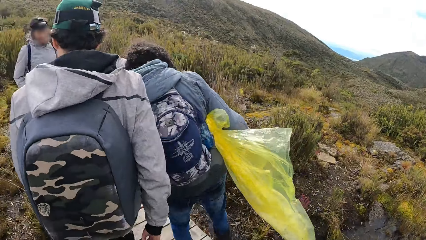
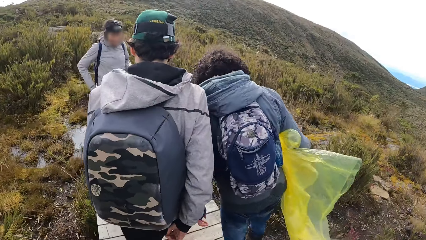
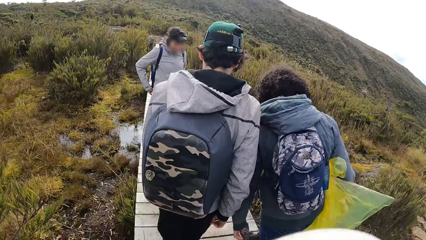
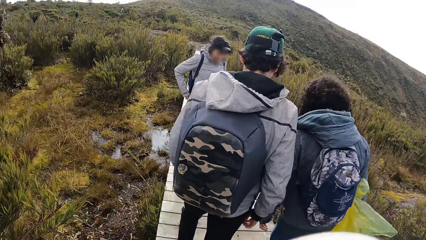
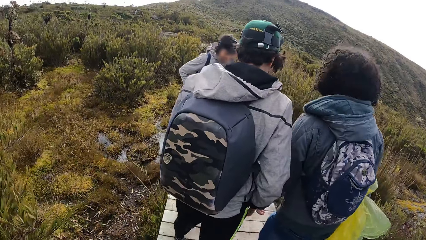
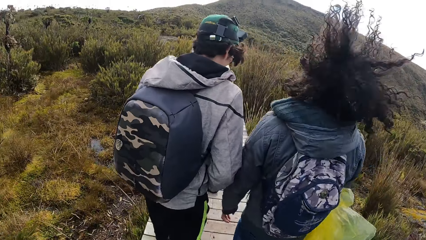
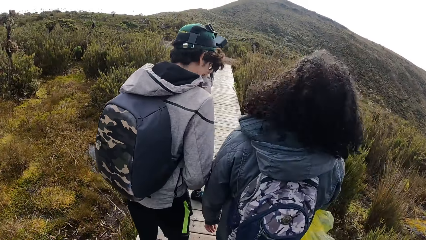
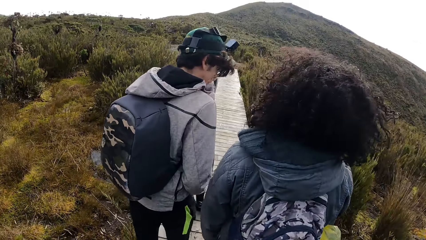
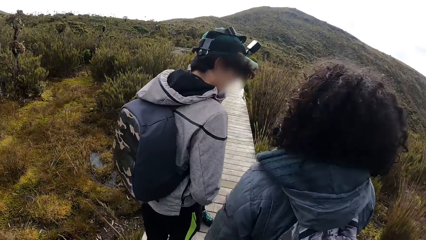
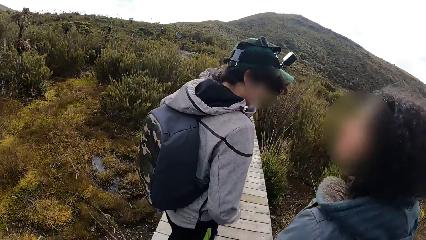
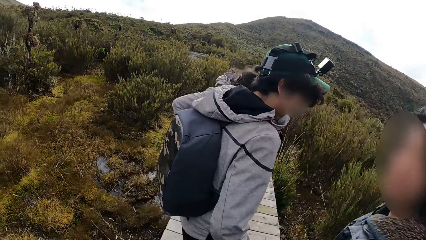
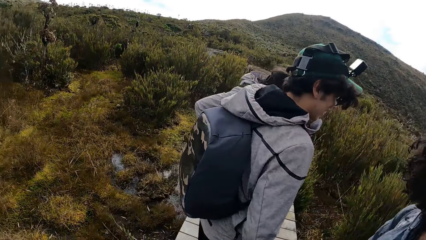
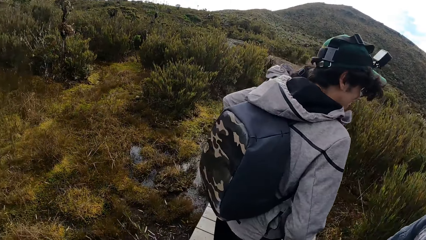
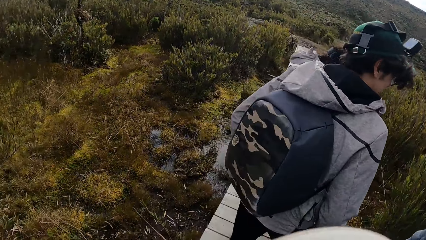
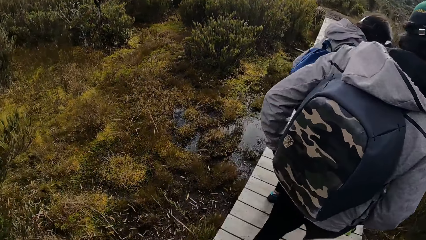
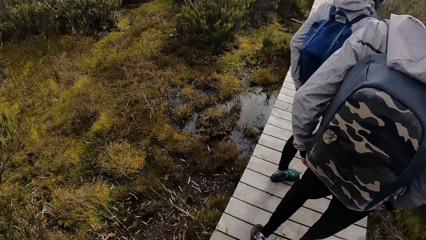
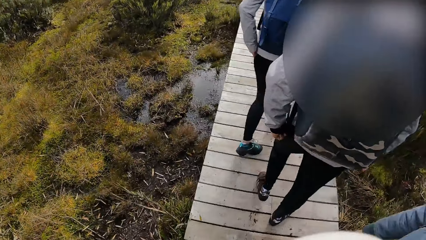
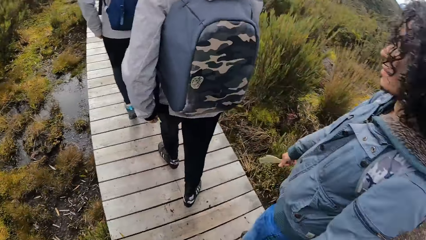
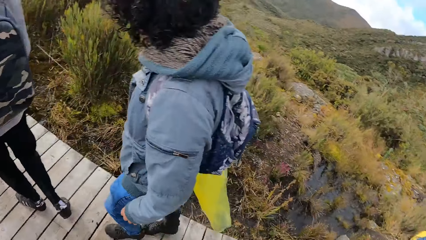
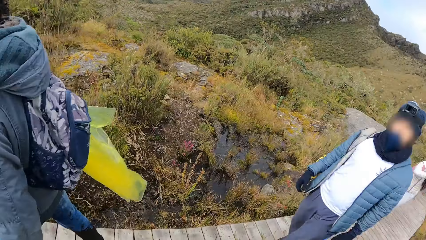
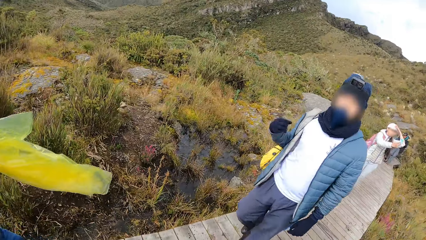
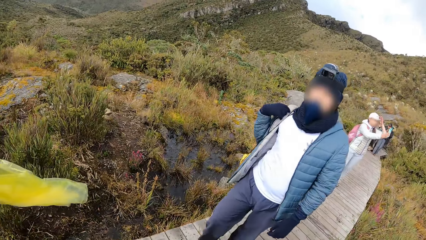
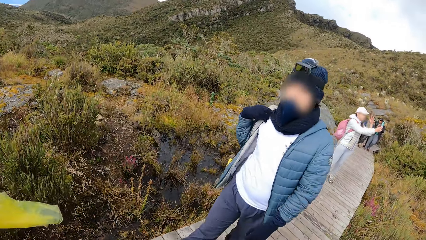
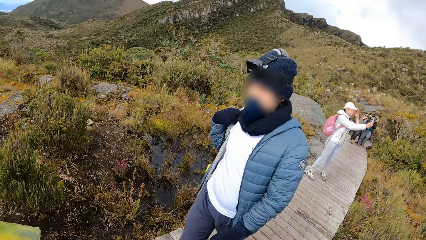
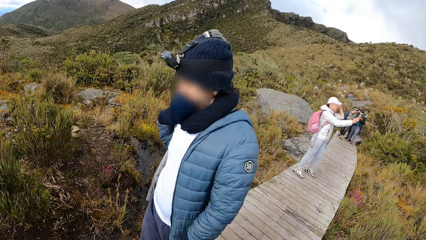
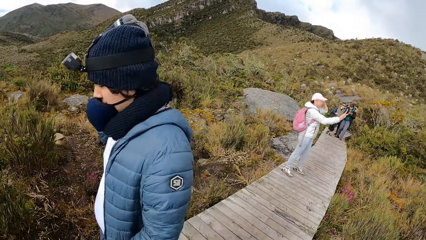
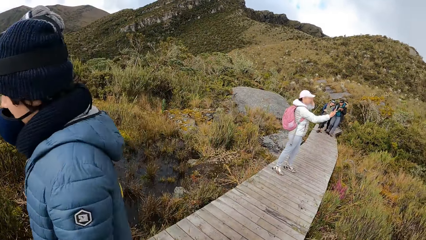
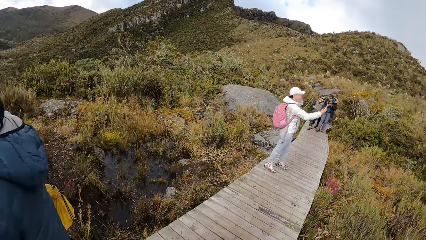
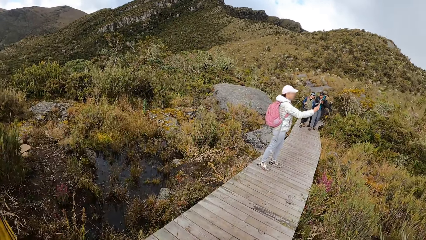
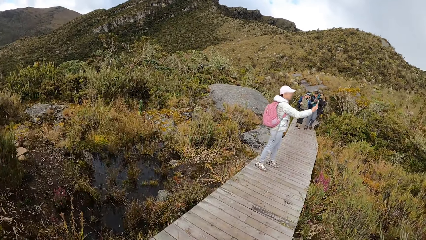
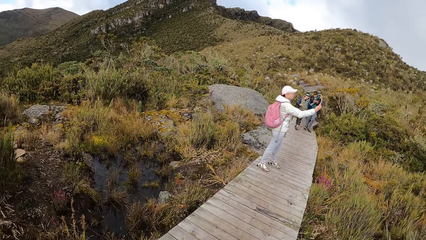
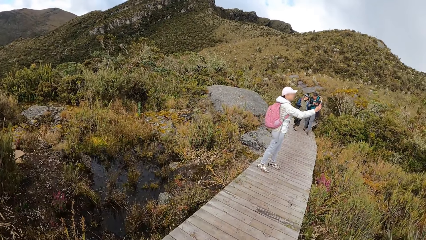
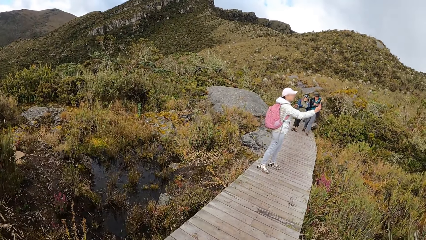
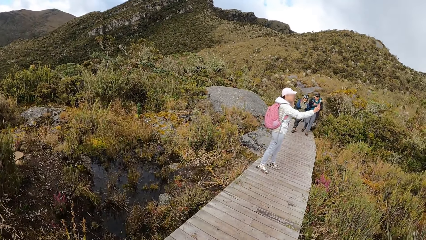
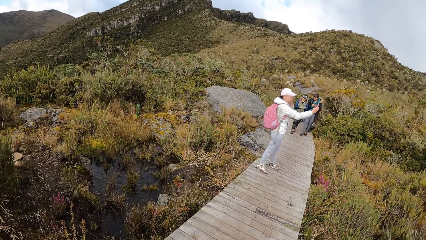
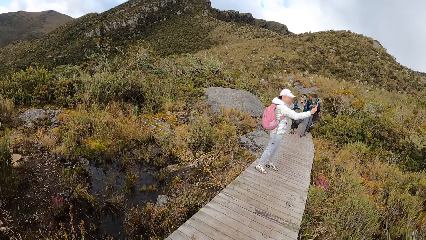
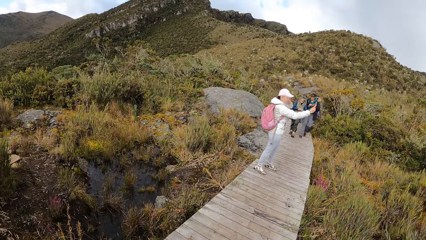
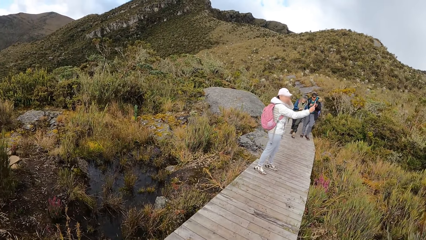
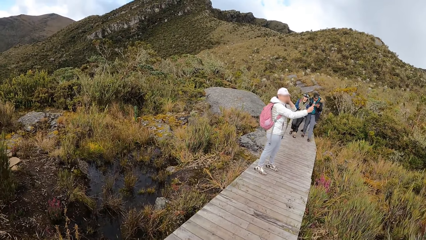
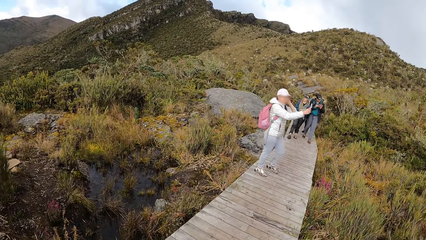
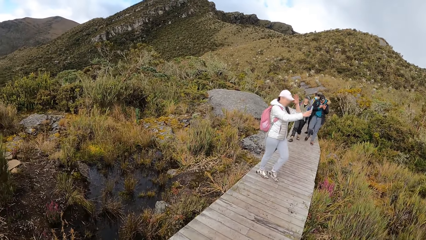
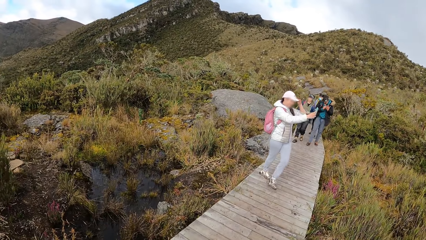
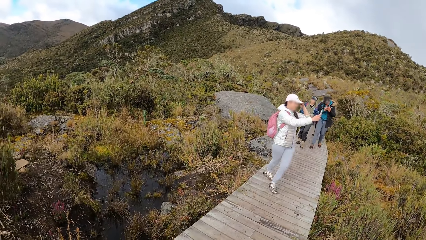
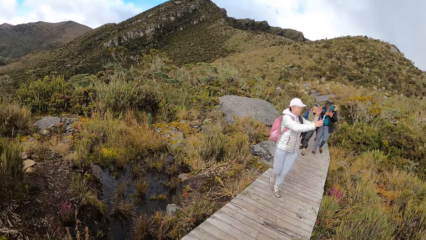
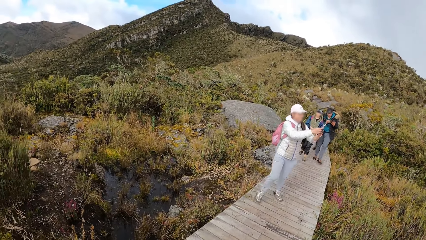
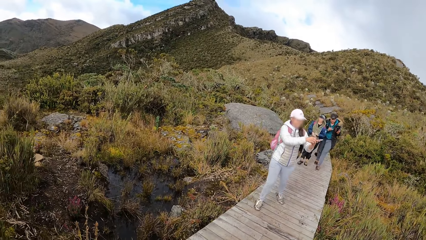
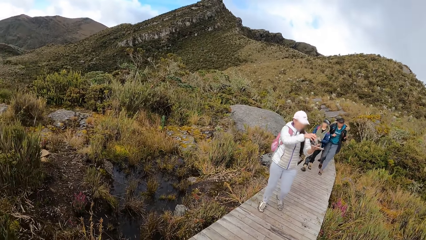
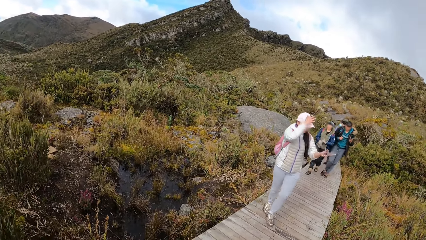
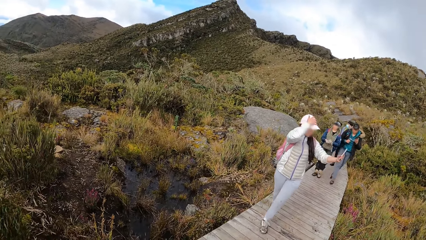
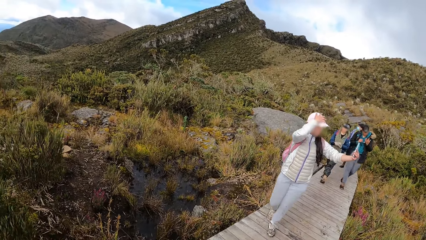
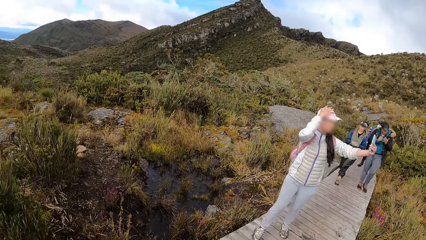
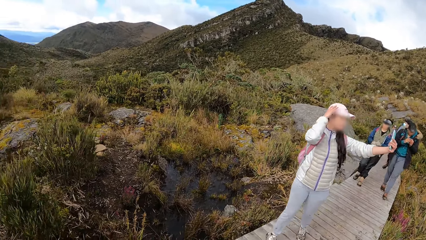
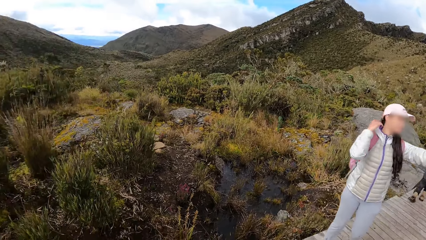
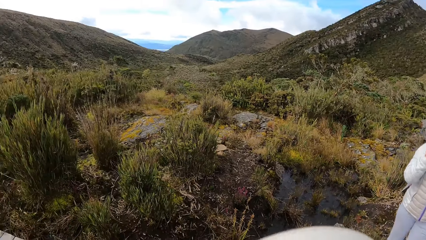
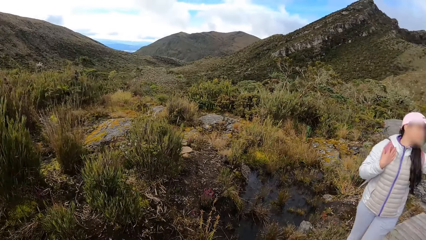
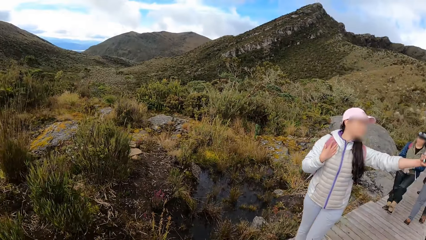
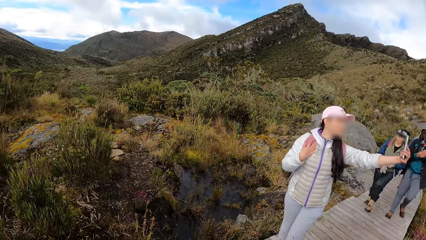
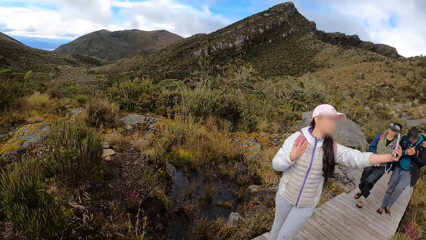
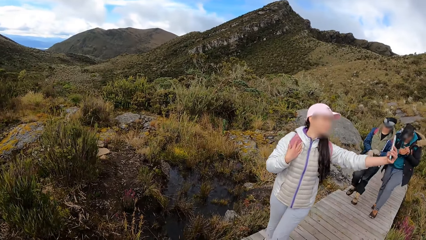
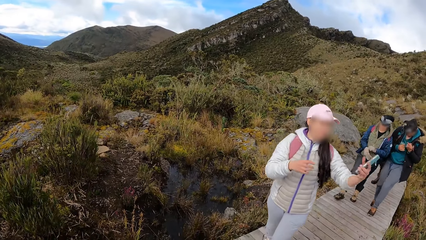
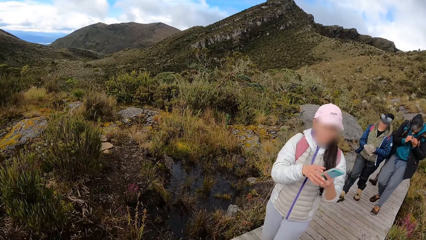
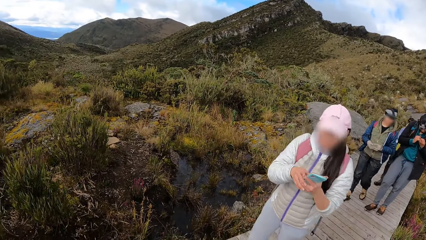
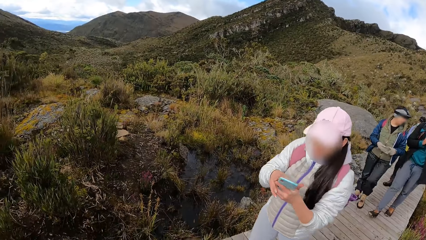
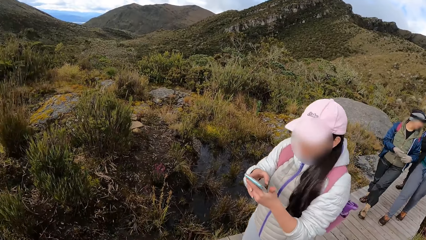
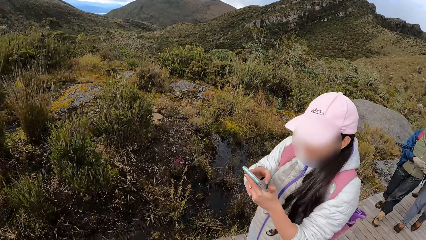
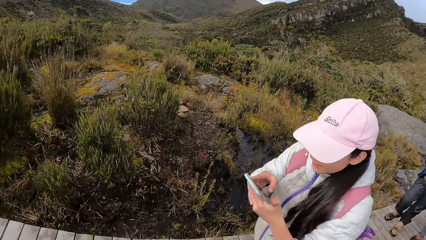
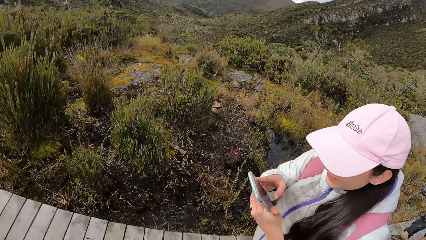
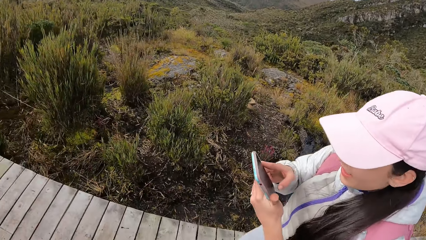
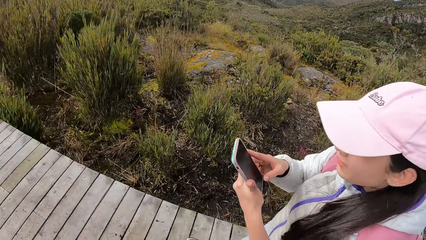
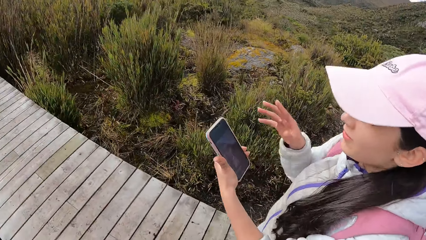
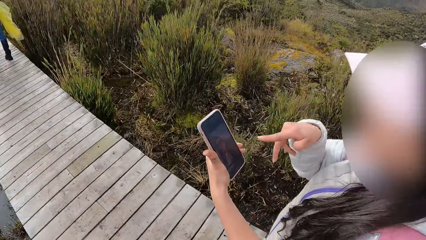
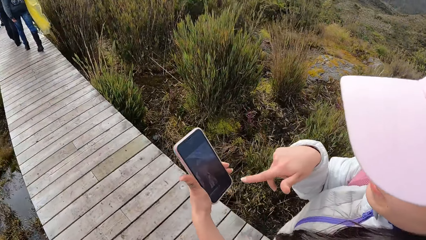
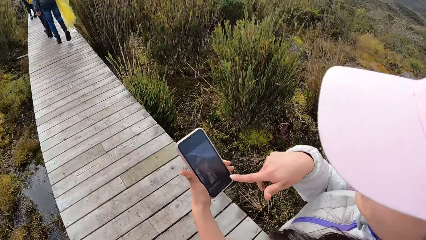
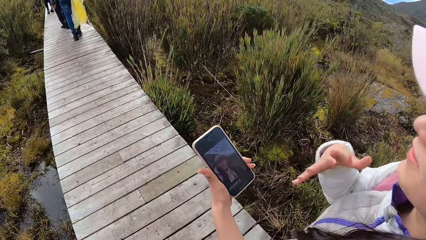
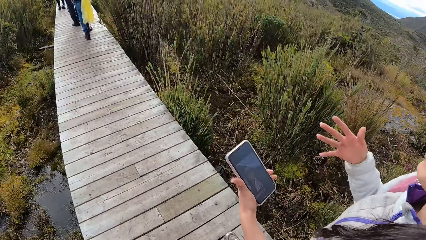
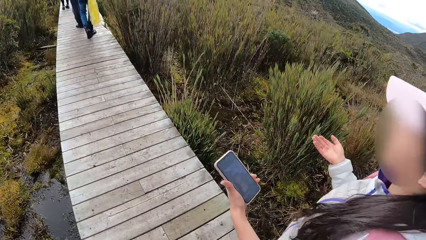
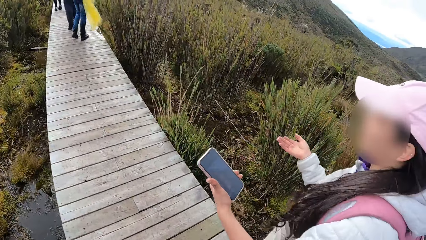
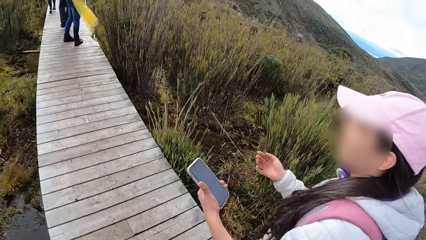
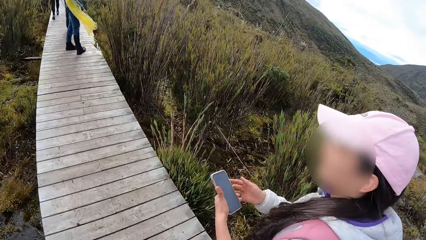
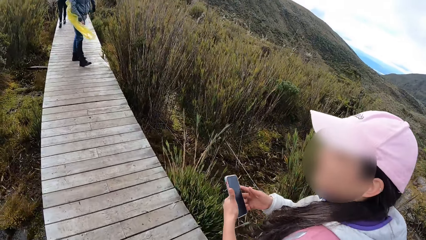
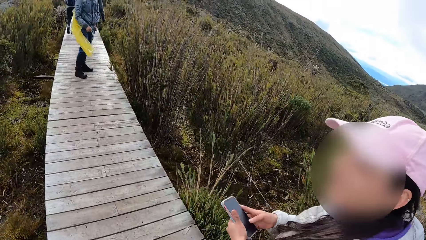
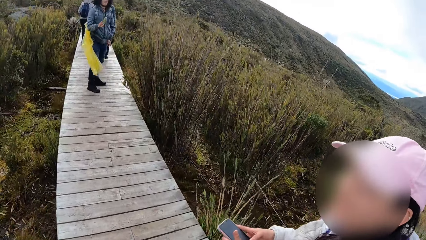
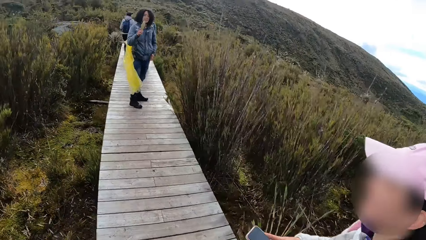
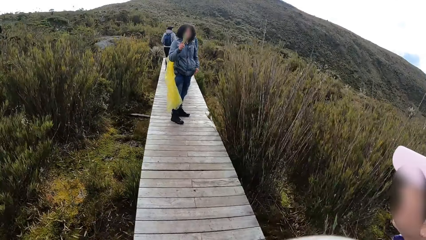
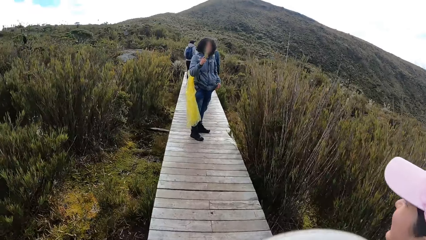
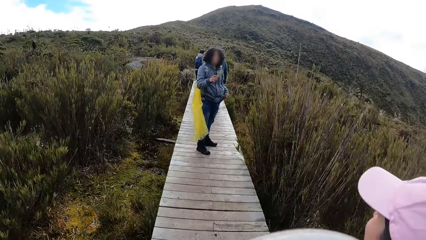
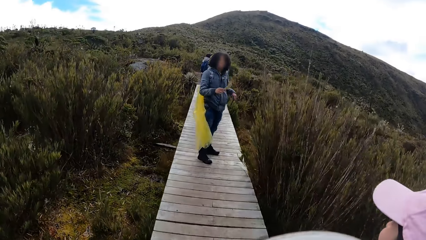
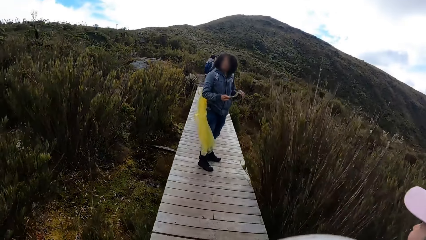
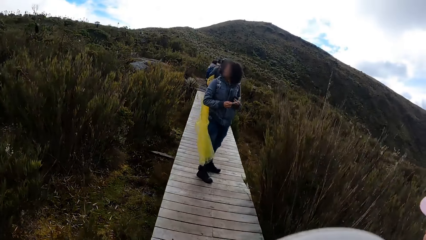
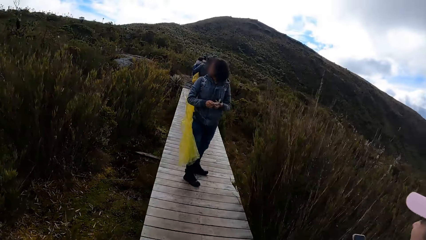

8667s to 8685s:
The camera wearer walks on the wooden pavement. They look around. A woman operates a phone with her right hand. A group of people walk along the pathway of the forest. The camera wearer views the phone. The woman points towards the phone. The camera wearer and the woman walk on the wooden pavement. The woman gestures with a hand.
